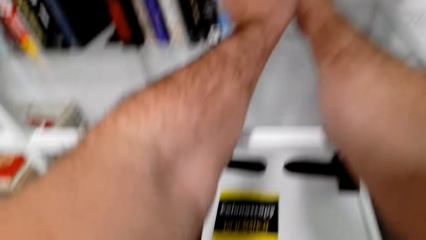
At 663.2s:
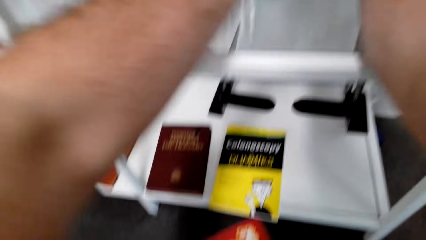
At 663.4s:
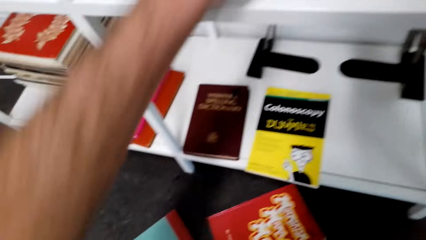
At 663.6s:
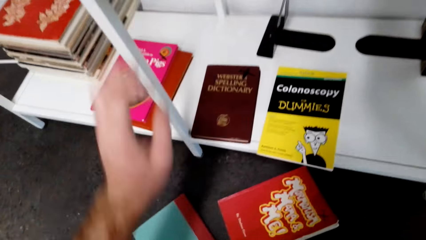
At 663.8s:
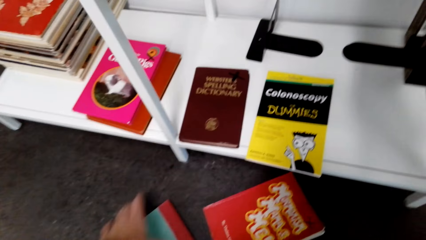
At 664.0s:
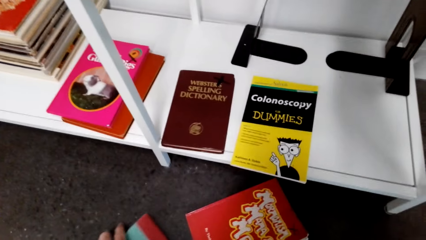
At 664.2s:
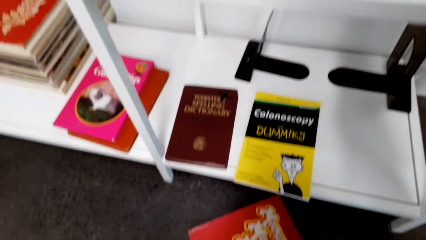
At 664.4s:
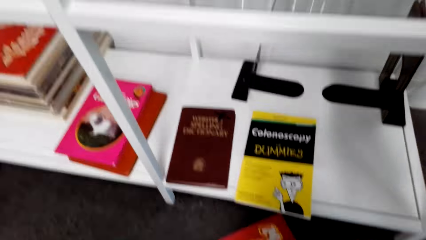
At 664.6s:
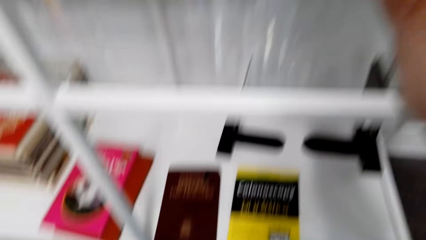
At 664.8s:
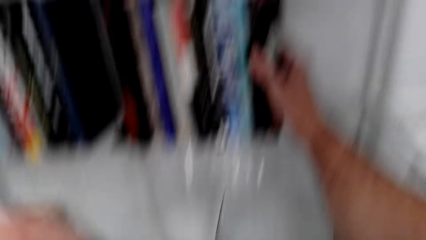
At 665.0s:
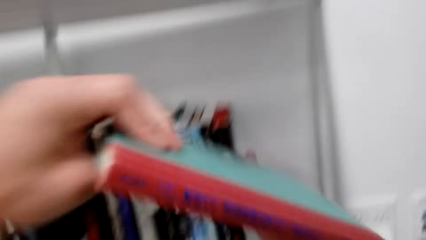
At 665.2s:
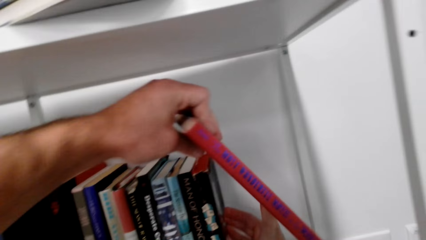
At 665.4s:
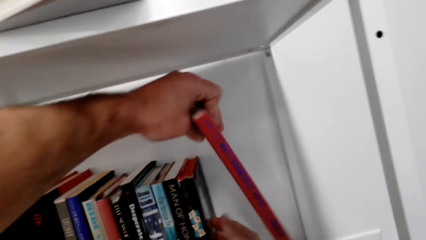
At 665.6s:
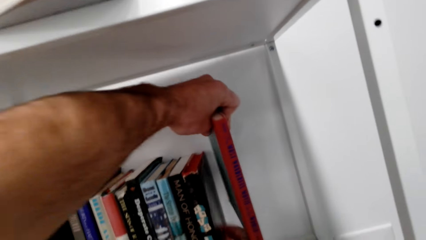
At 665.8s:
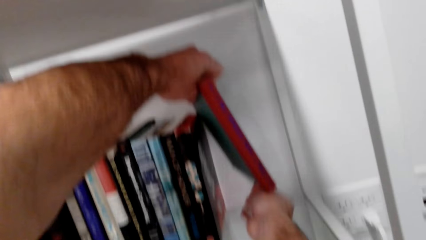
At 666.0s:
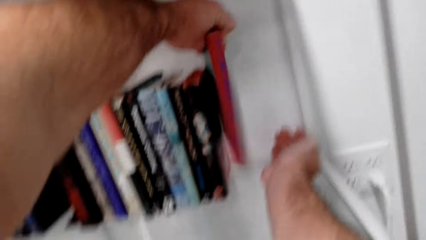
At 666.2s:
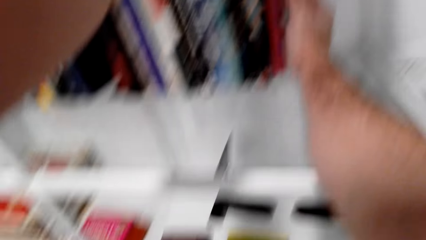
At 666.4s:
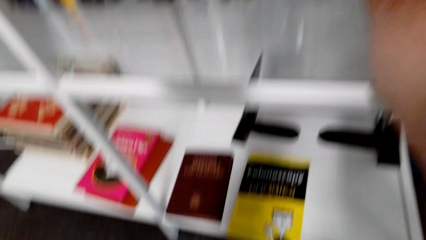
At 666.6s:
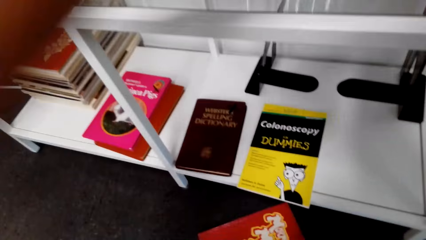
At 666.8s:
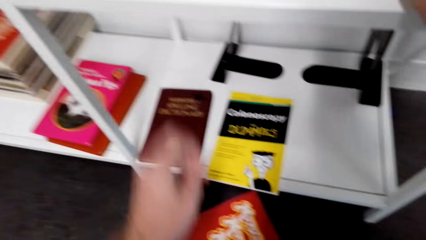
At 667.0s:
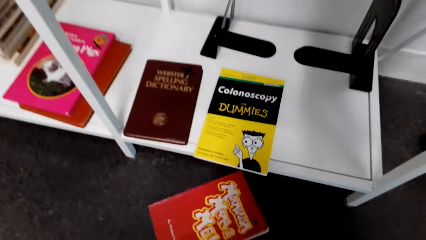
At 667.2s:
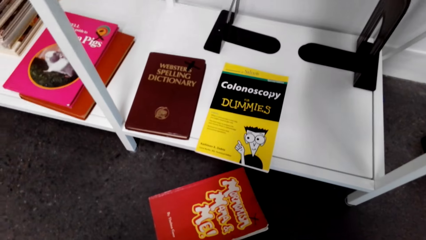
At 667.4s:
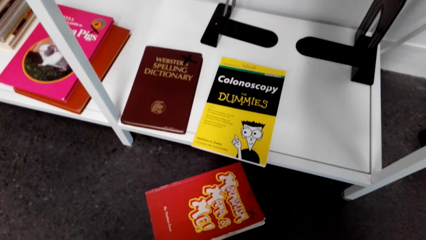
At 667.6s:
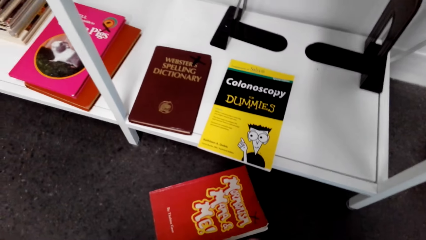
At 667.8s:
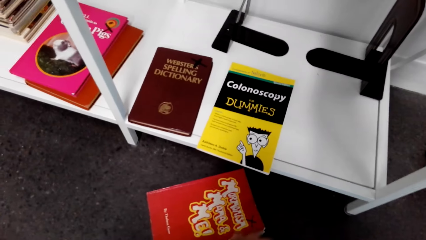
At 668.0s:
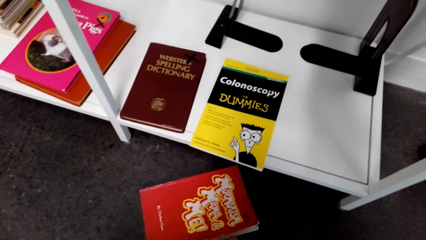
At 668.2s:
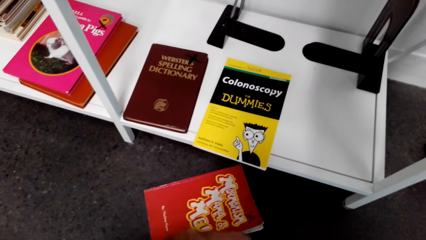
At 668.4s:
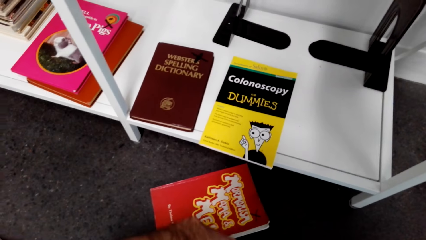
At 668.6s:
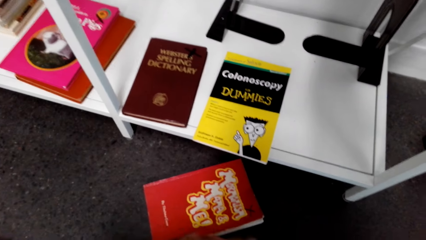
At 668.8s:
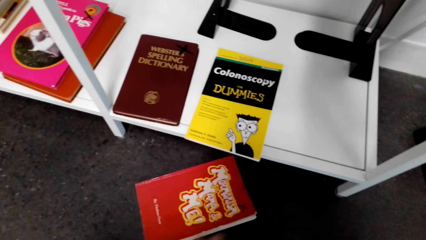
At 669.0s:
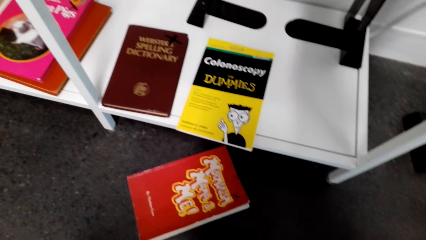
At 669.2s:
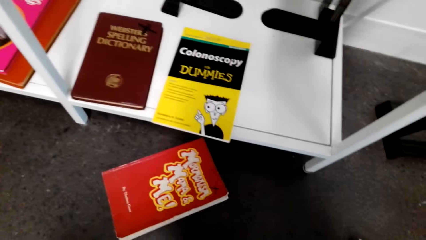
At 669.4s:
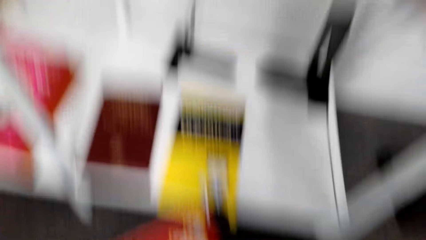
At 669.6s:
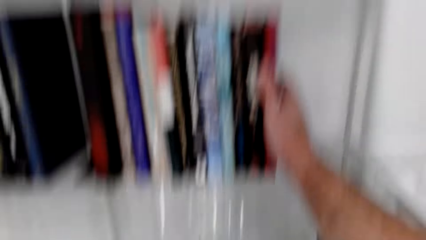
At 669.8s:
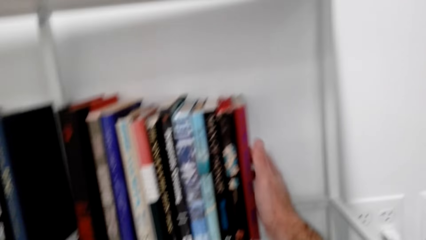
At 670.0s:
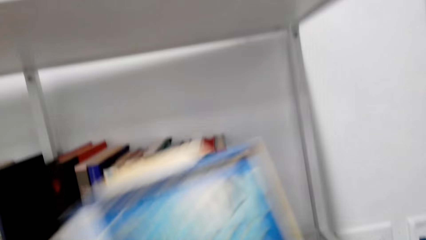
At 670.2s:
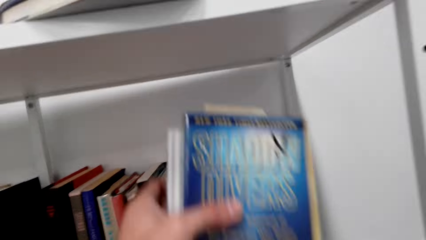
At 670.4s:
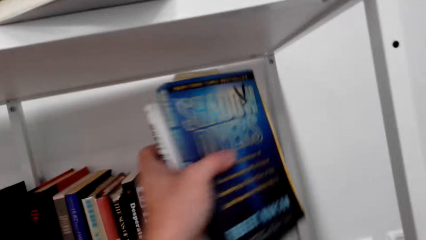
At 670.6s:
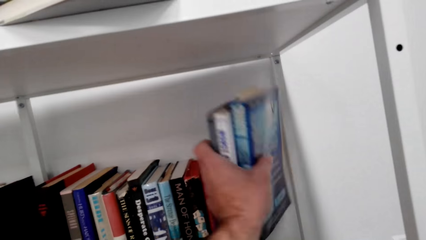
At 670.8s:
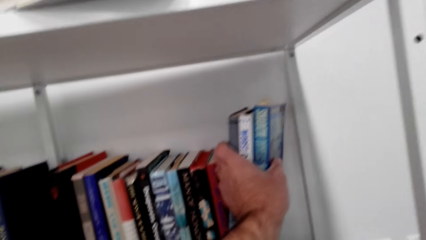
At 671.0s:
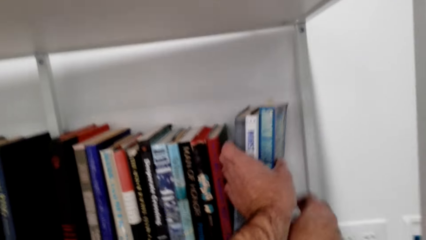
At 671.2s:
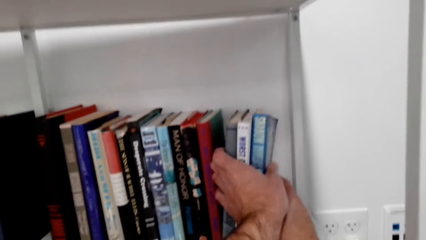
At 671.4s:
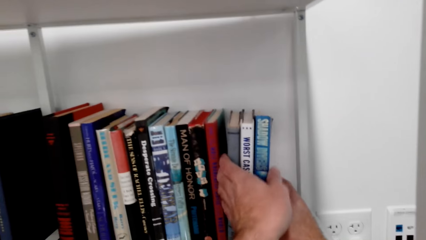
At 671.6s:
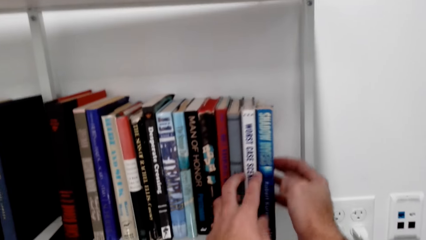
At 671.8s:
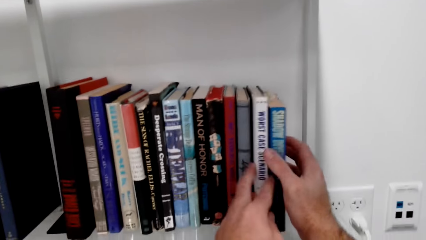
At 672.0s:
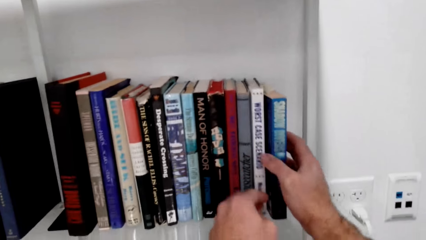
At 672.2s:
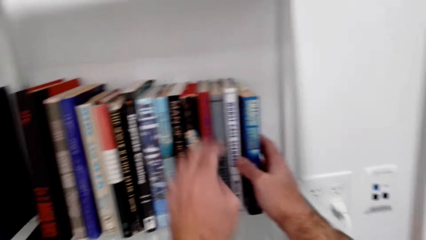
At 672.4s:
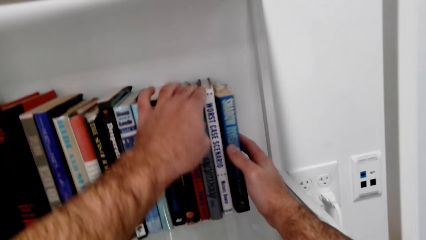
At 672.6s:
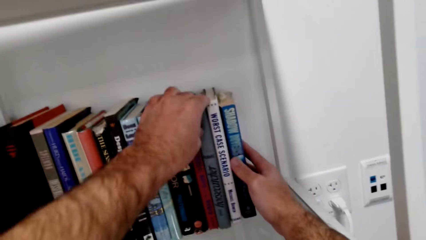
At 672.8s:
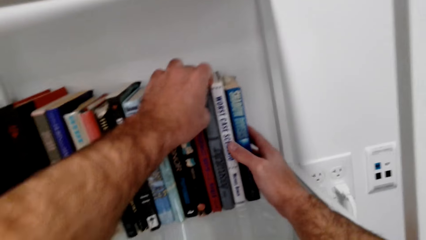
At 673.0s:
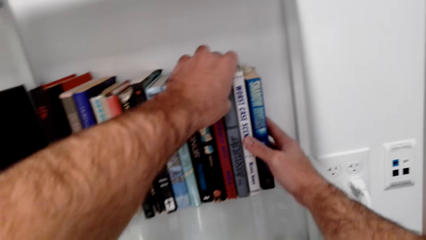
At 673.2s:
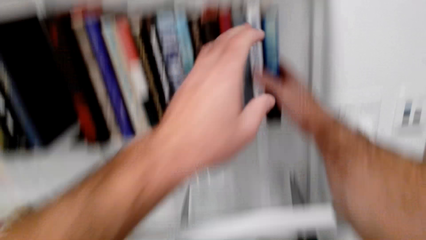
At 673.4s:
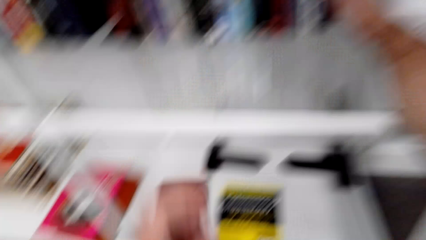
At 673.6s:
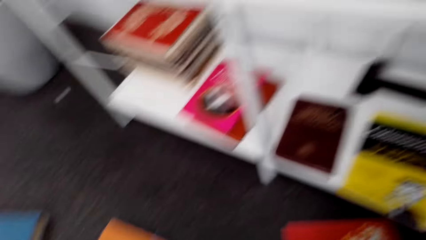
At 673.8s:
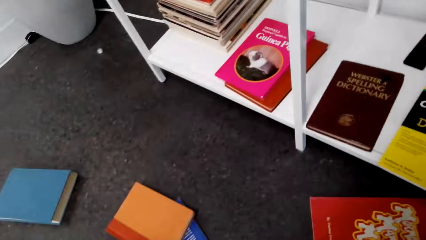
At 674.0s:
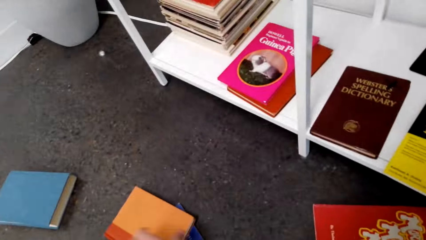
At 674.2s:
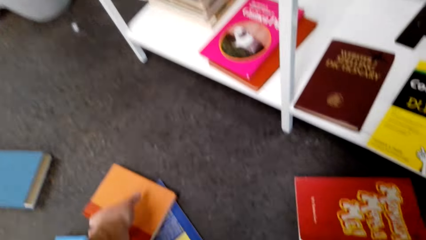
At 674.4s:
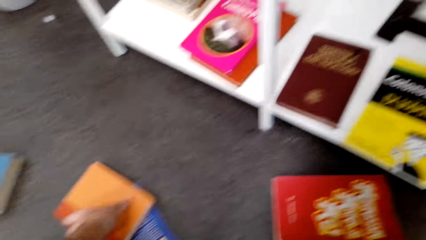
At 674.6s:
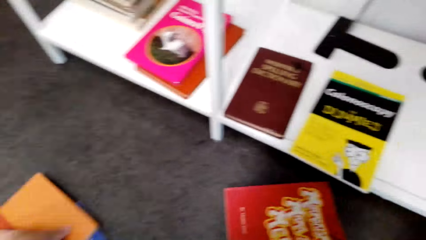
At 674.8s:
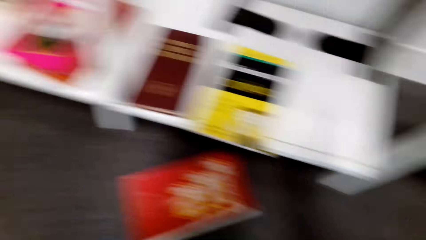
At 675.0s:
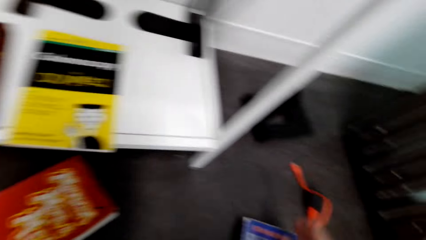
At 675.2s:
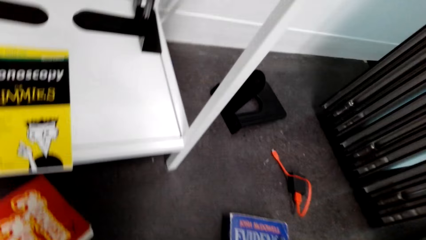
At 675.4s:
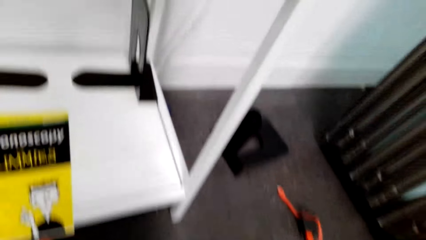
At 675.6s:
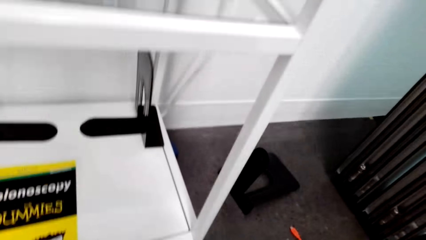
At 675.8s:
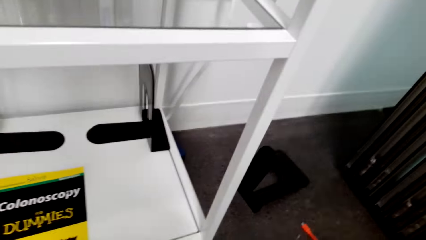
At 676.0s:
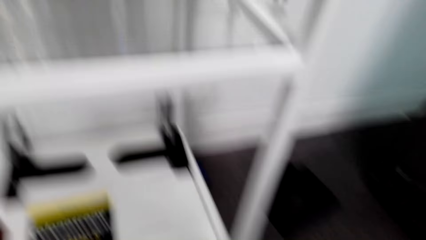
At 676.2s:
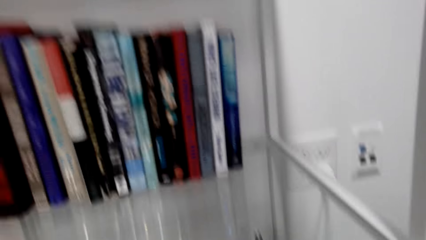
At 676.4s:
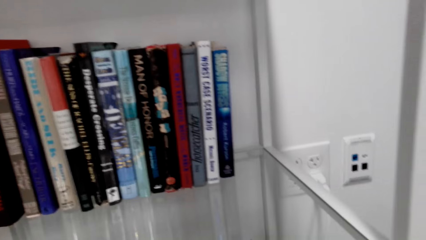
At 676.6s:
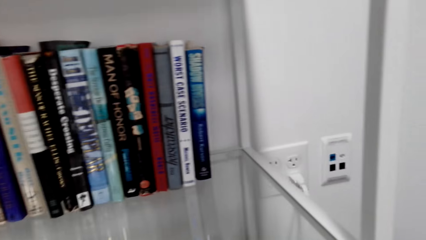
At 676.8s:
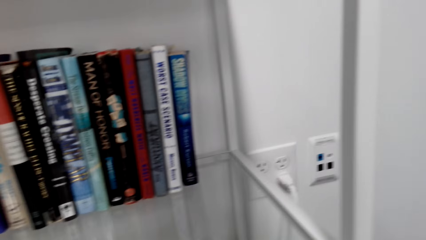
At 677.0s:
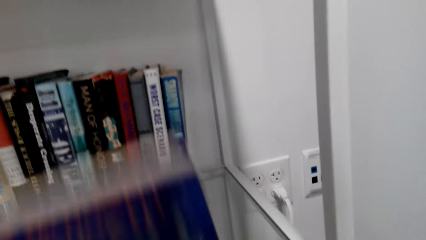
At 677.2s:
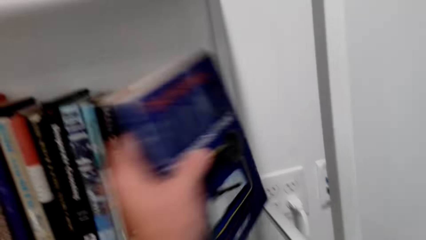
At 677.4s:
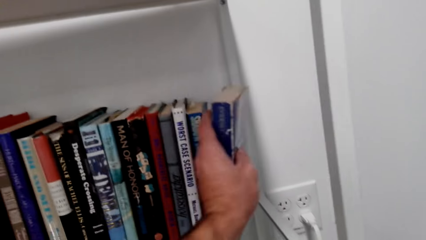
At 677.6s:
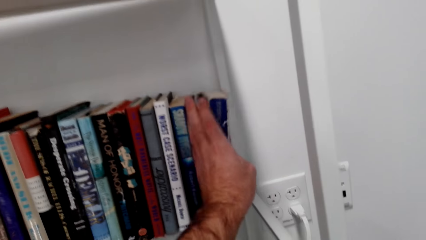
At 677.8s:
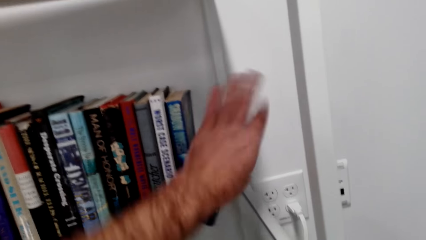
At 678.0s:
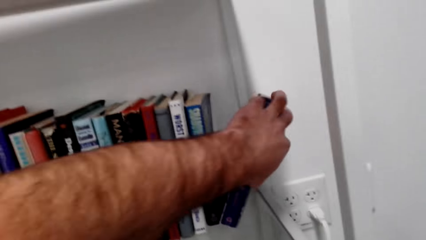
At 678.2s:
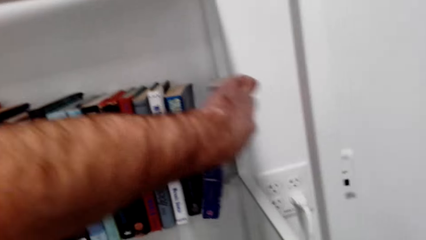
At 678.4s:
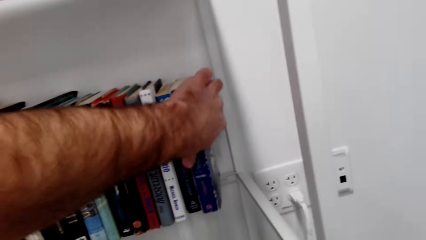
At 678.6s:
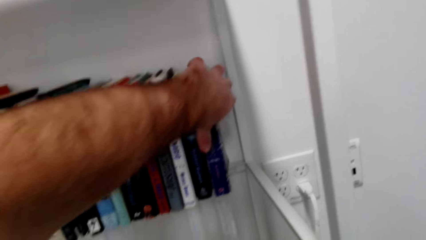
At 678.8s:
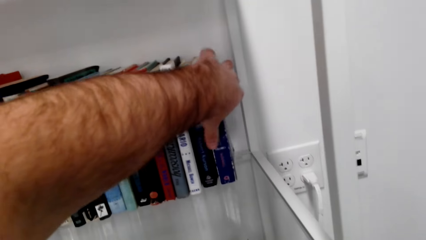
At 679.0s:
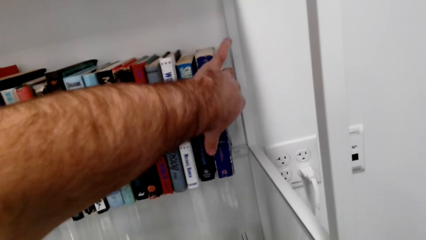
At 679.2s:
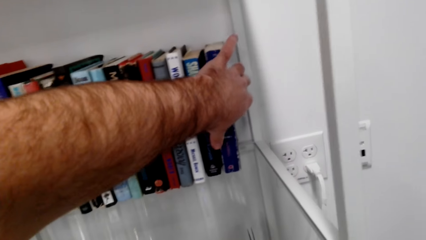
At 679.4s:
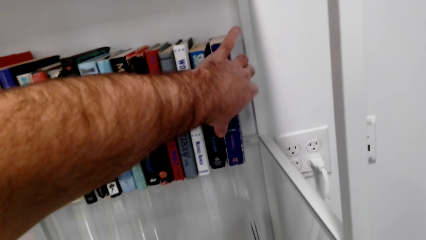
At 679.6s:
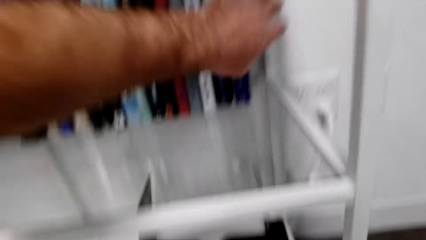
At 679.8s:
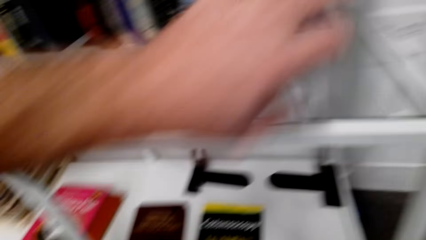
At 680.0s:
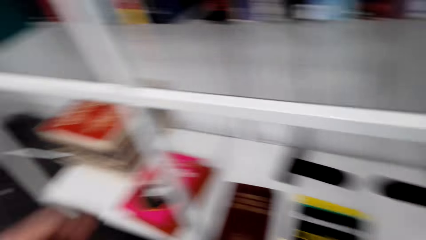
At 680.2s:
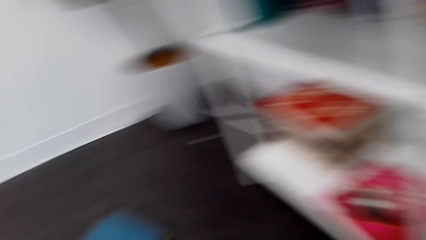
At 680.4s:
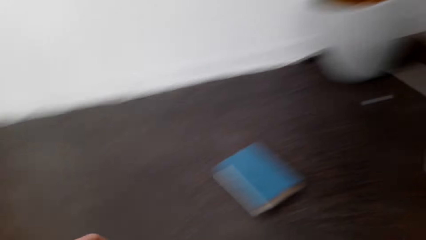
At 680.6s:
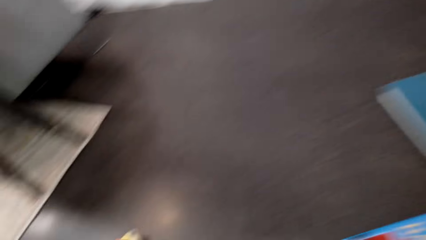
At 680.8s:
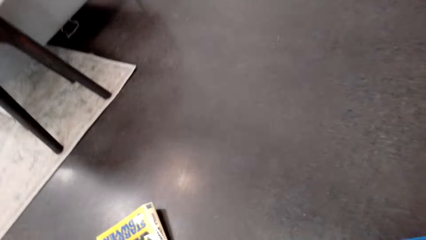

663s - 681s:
The camera wearer puts the book on the shelf. They pick the book from the floor. They put the book on the shelf. They put the book on the shelf again. They put the books on the shelf.
